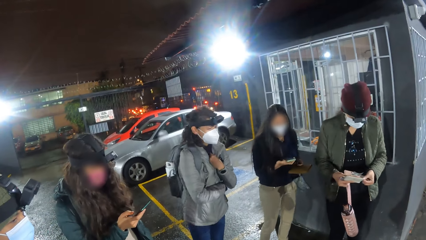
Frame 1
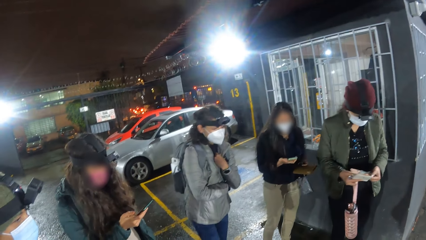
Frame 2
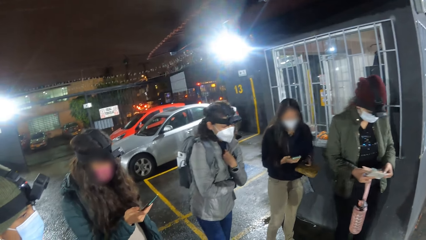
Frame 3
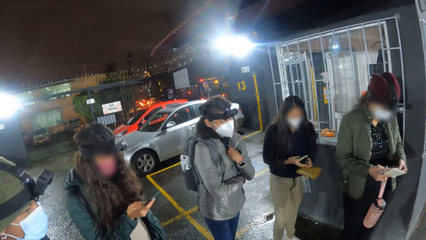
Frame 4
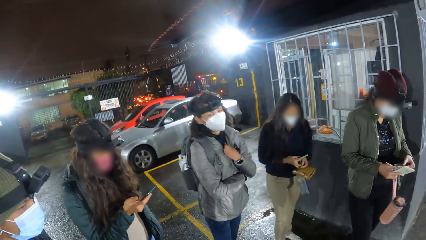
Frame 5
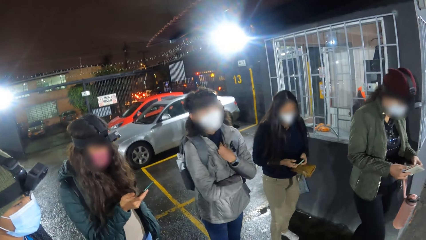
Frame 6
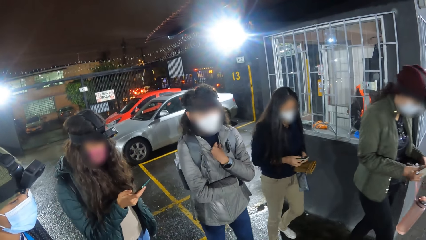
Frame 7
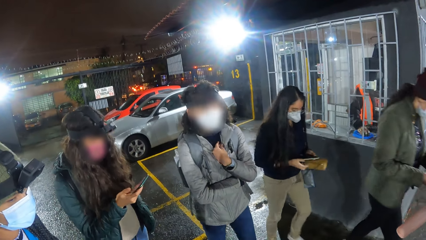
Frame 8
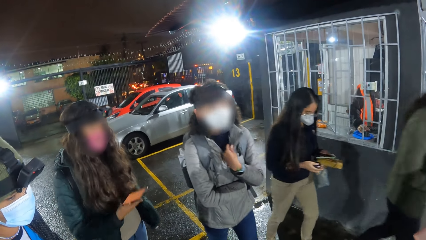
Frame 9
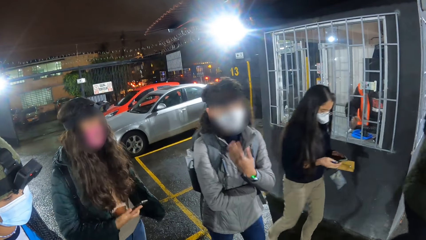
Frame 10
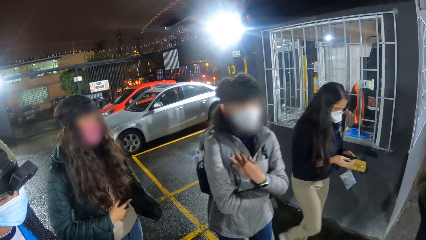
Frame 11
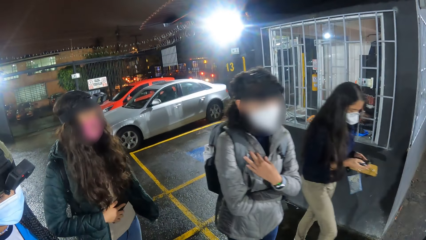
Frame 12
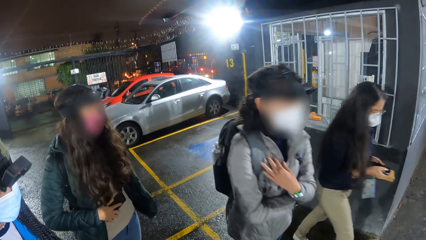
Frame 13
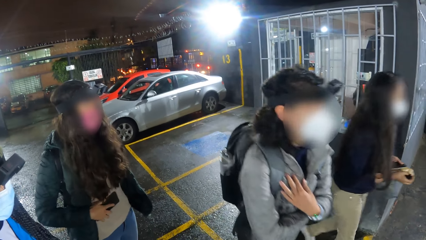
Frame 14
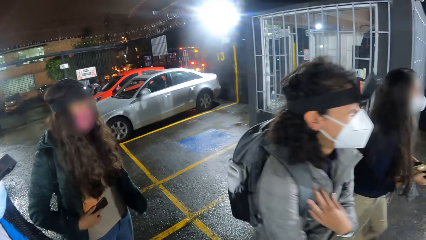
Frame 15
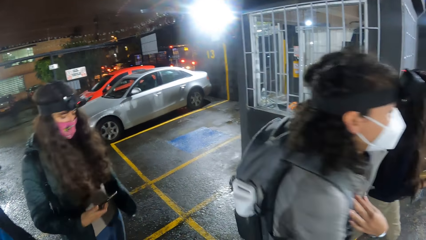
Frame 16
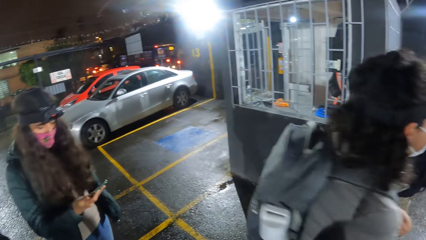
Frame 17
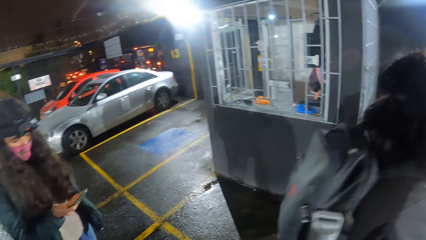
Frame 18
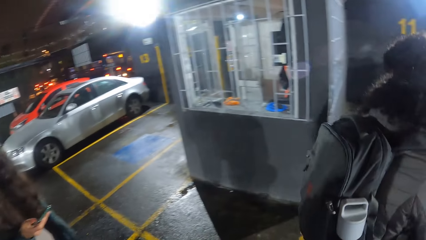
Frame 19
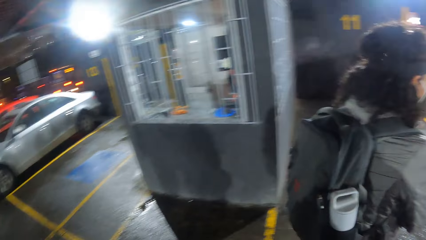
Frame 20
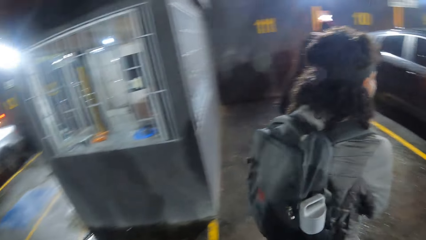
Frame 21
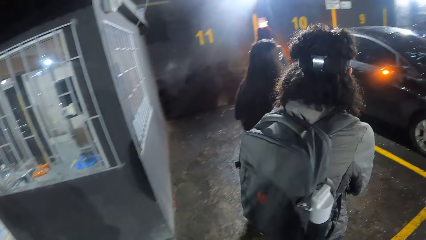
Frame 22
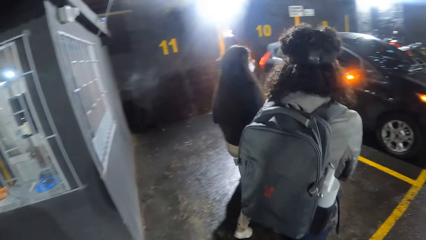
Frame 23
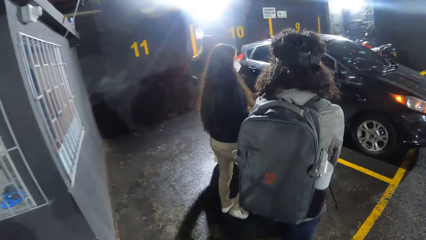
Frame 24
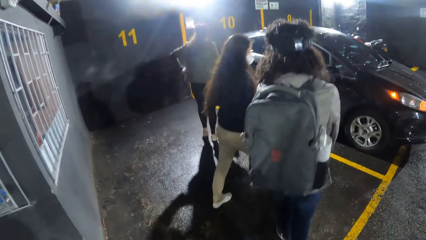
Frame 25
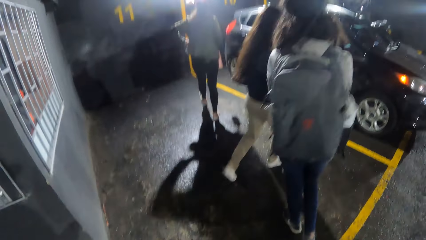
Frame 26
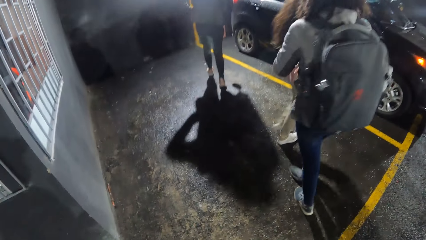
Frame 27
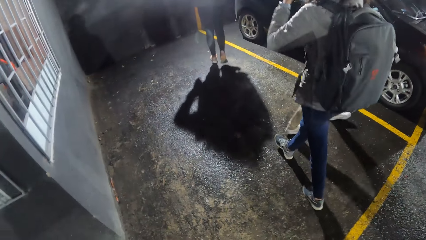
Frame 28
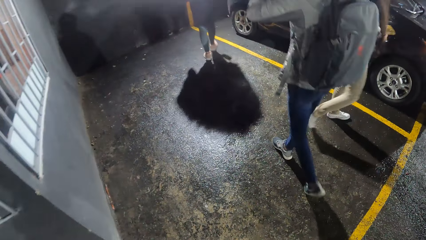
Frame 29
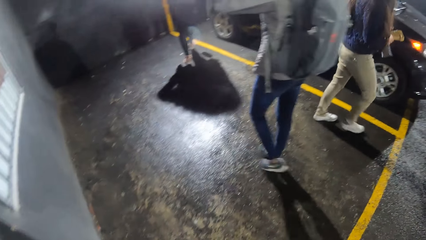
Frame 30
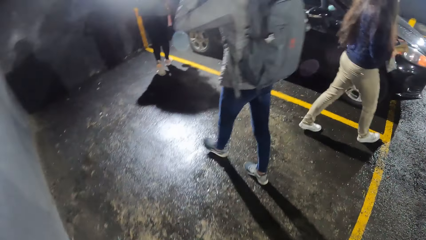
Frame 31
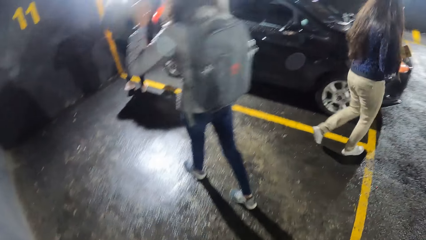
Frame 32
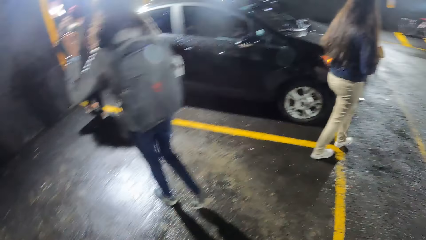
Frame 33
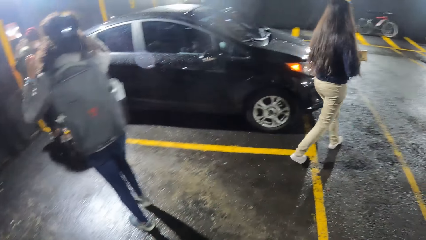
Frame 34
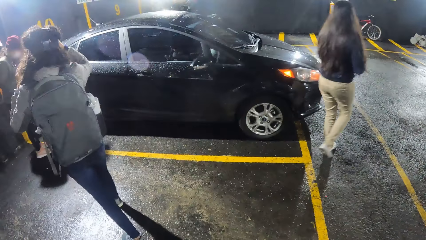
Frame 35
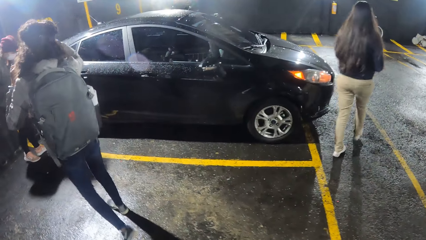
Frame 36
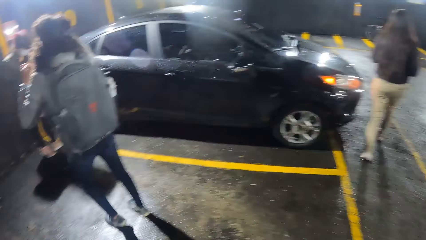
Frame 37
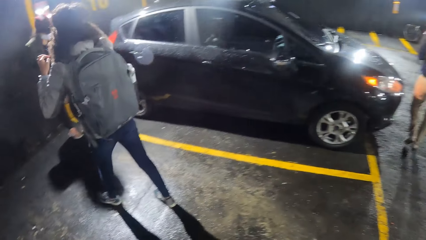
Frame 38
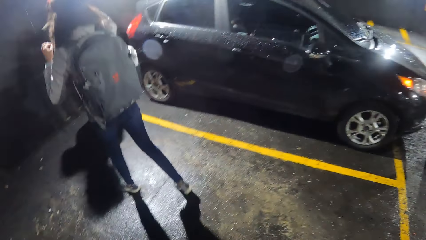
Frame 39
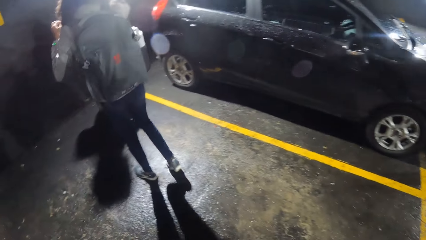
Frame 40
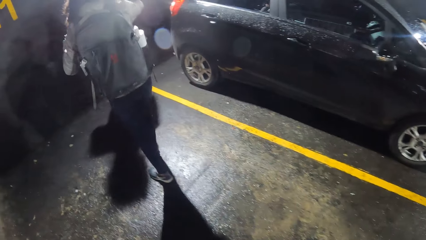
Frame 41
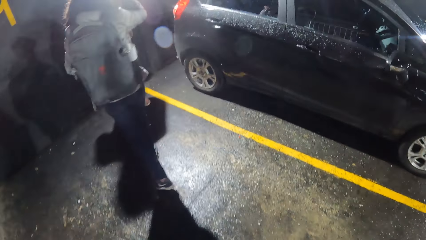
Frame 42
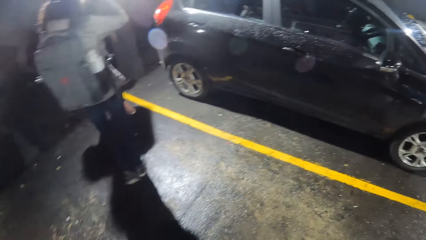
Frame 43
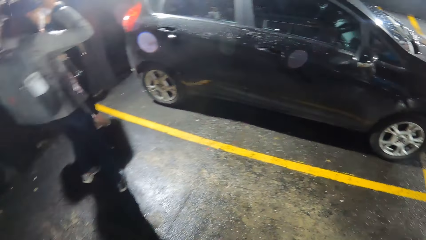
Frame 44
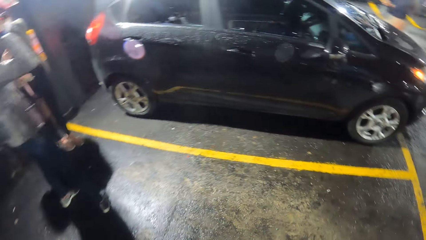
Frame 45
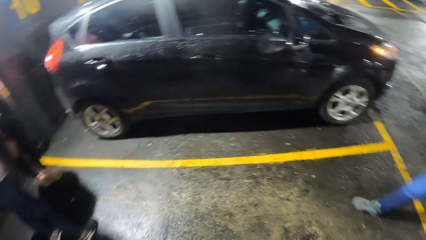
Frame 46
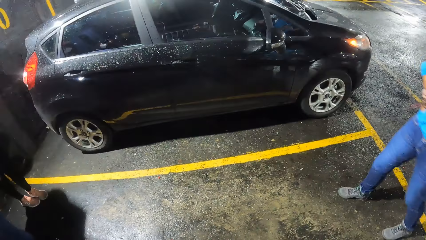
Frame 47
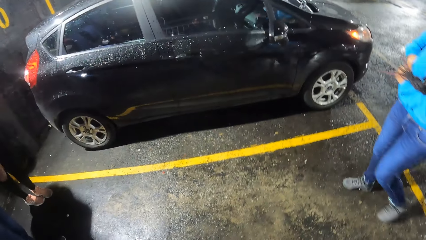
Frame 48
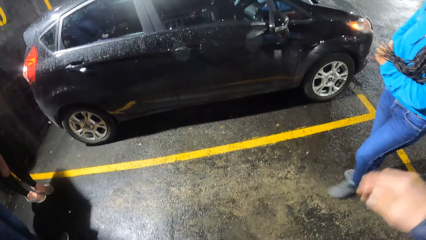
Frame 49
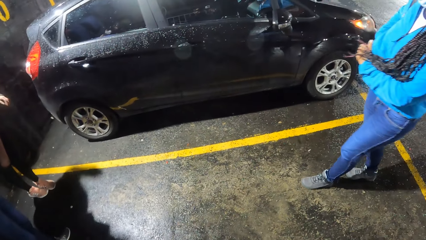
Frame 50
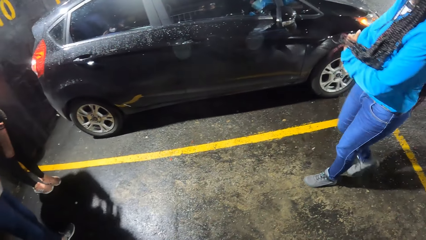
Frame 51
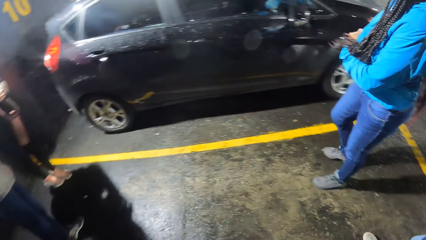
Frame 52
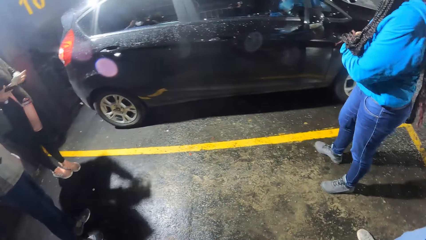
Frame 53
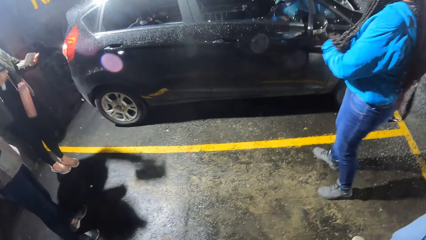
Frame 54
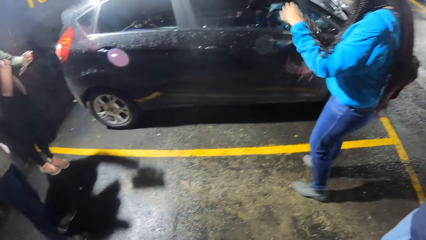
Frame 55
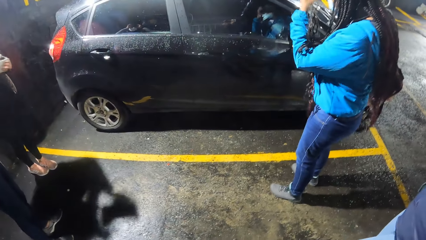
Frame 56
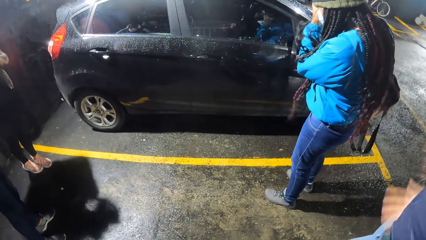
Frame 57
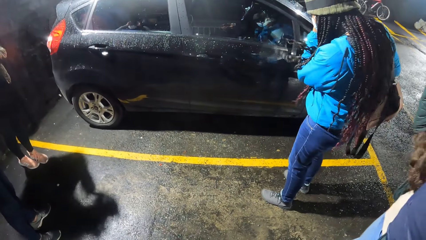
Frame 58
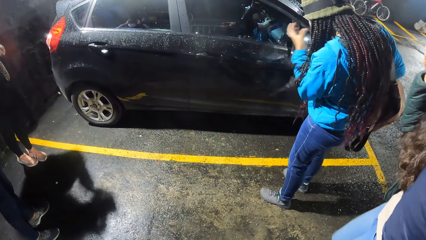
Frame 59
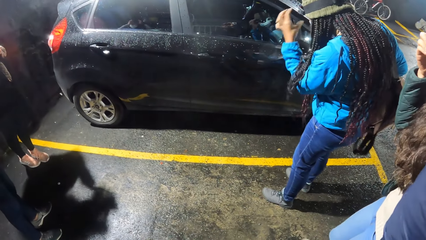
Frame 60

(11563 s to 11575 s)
A woman walks to a car. Another woman passes the keys in her left hand to her right hand. A third woman walks to a black car. The second woman walks to the black car and passes the phone from her right hand to her left hand. A fourth woman wipes the phone on her shirt with her right hand and operates the phone in her right hand. The camera wearer walks to the black car. The first woman adjusts the camera on her head with her right hand.
